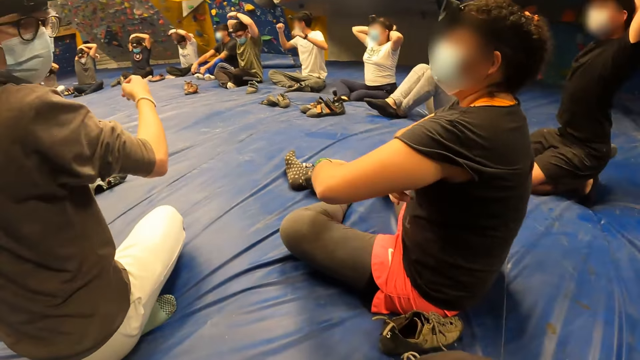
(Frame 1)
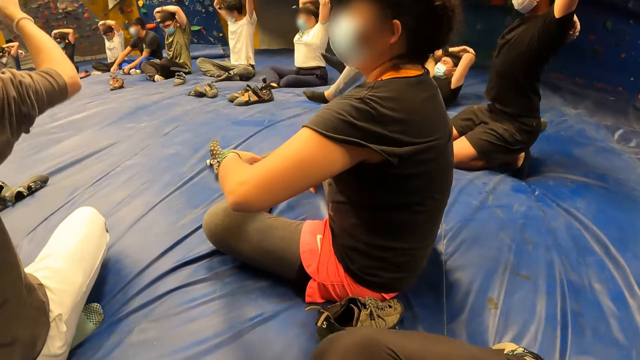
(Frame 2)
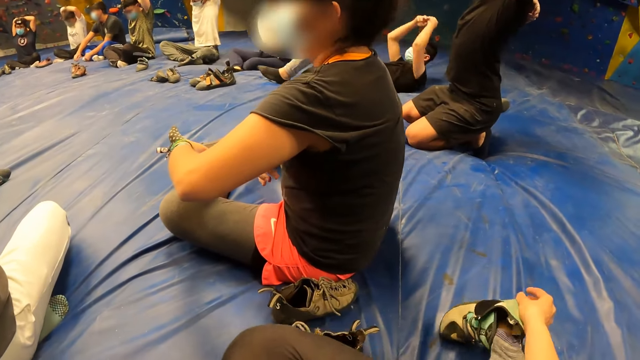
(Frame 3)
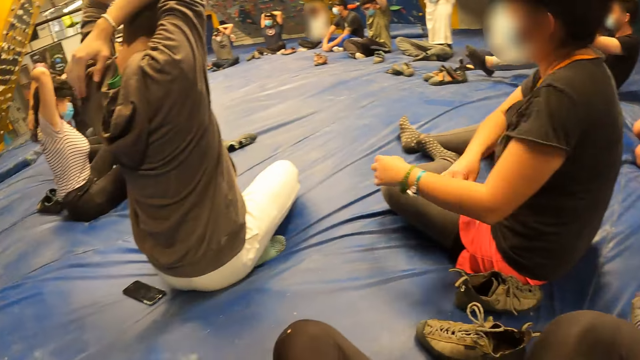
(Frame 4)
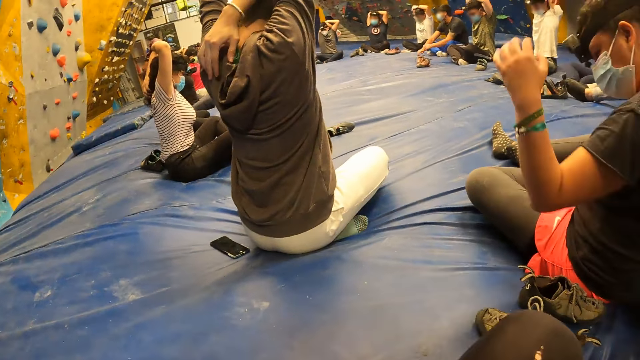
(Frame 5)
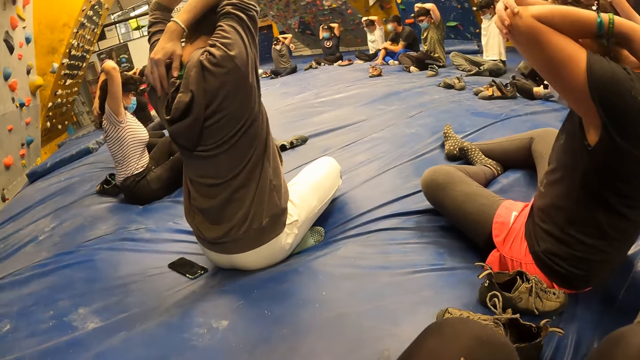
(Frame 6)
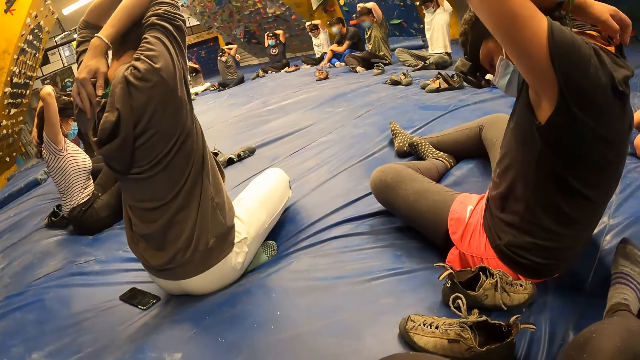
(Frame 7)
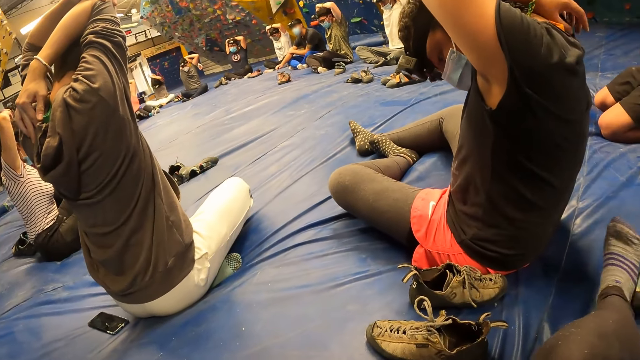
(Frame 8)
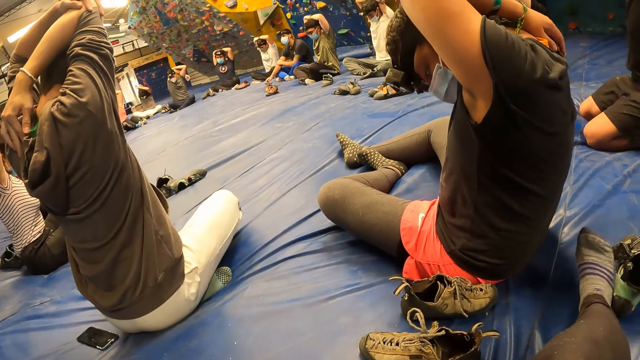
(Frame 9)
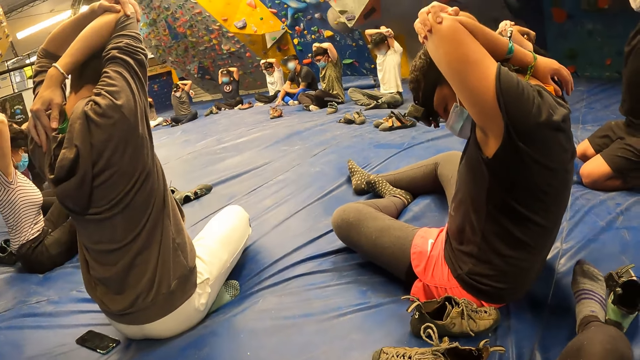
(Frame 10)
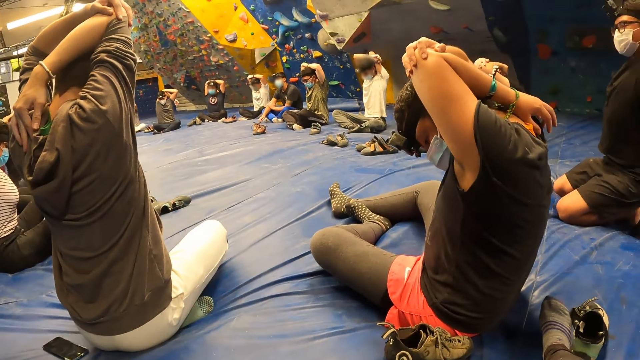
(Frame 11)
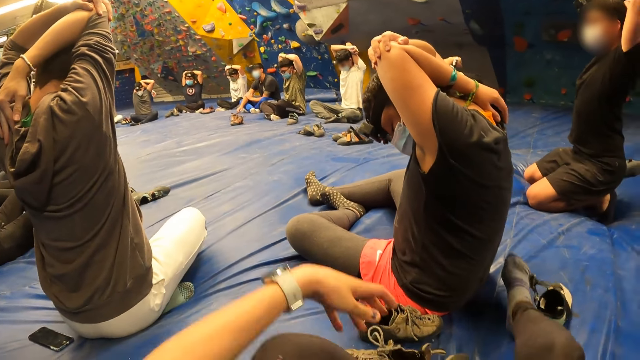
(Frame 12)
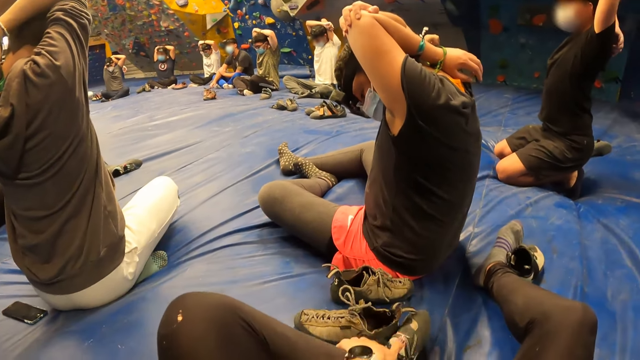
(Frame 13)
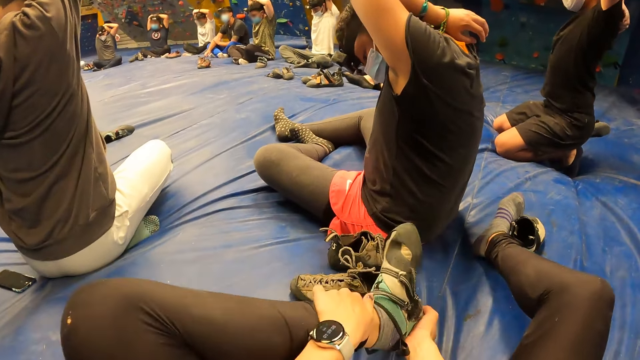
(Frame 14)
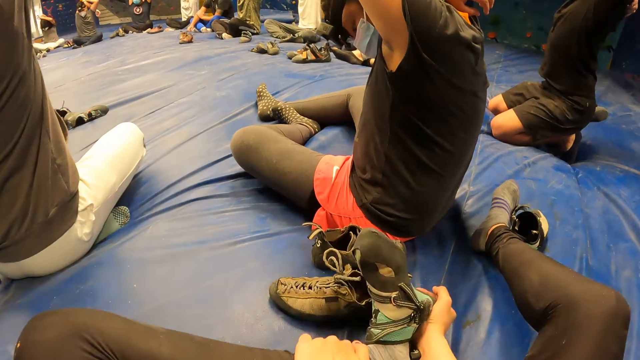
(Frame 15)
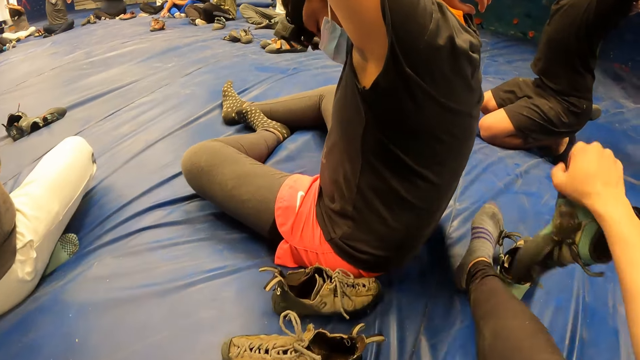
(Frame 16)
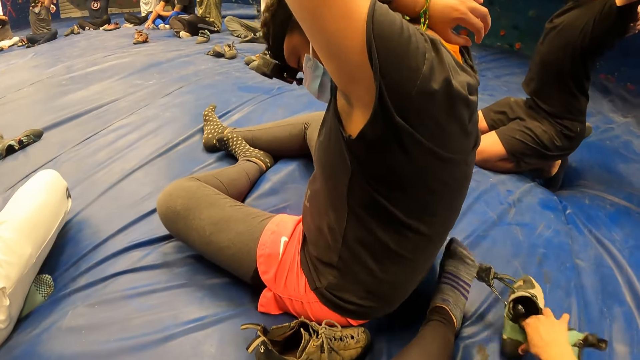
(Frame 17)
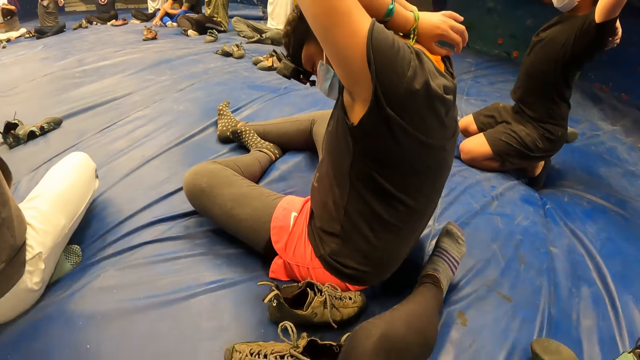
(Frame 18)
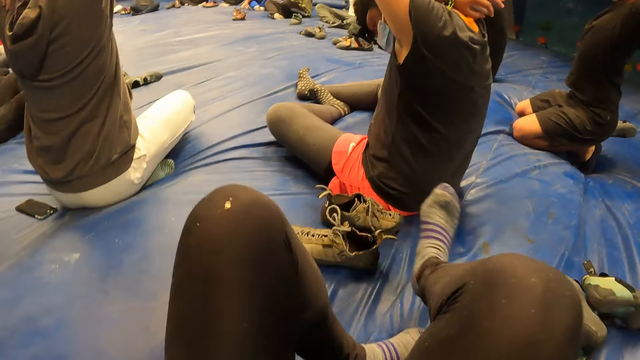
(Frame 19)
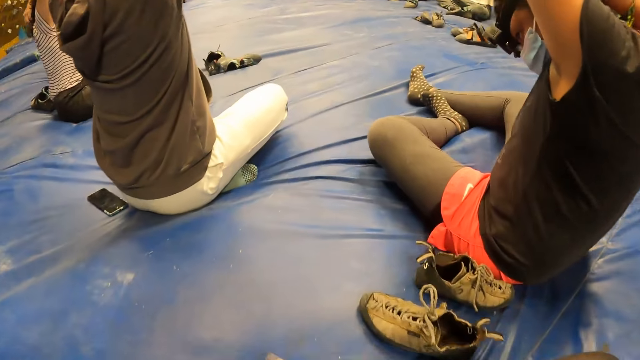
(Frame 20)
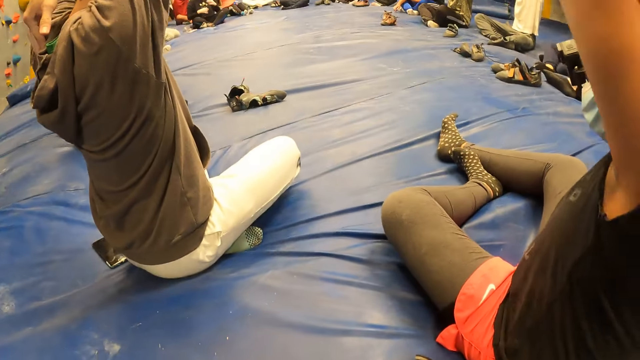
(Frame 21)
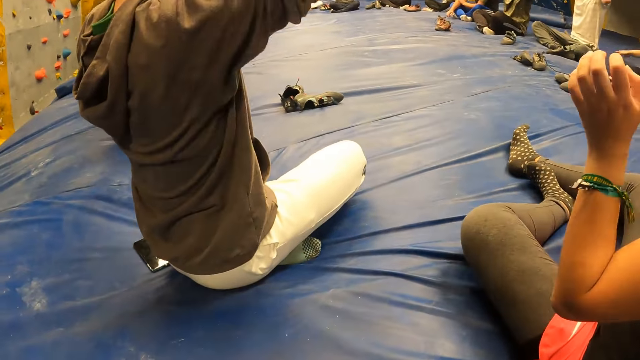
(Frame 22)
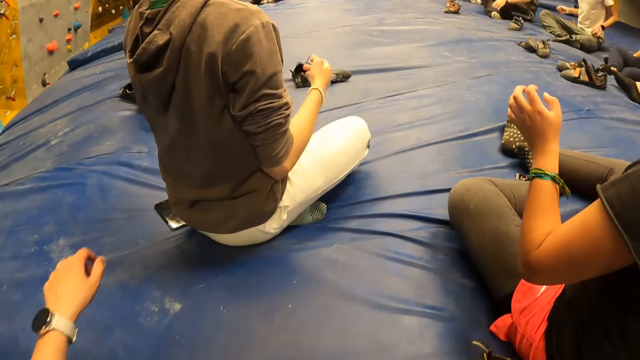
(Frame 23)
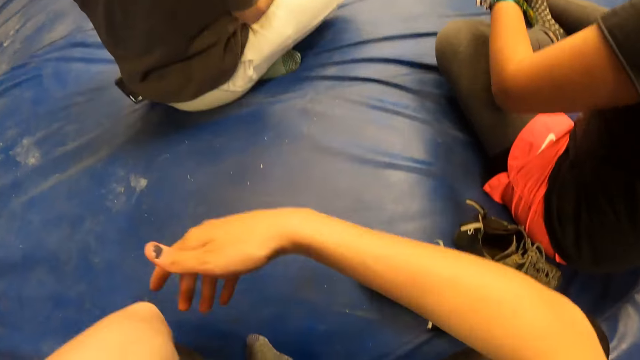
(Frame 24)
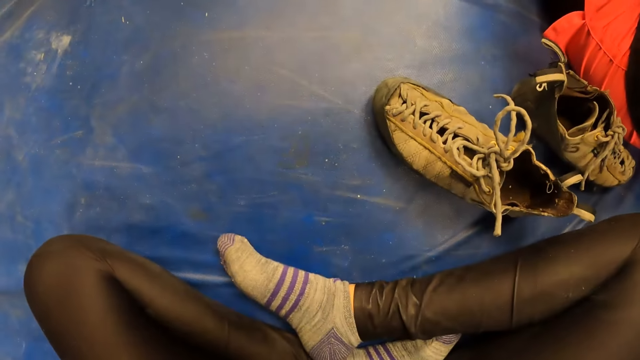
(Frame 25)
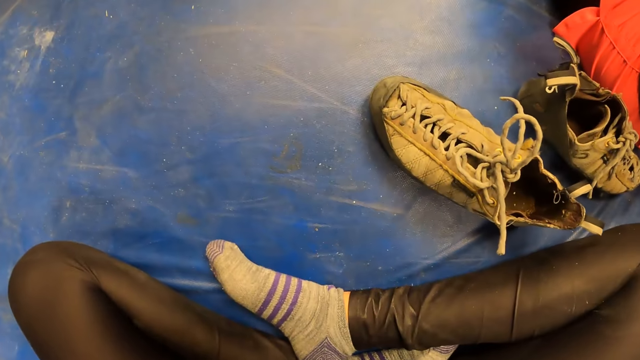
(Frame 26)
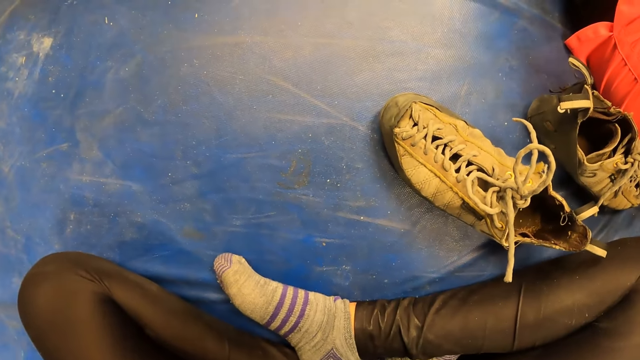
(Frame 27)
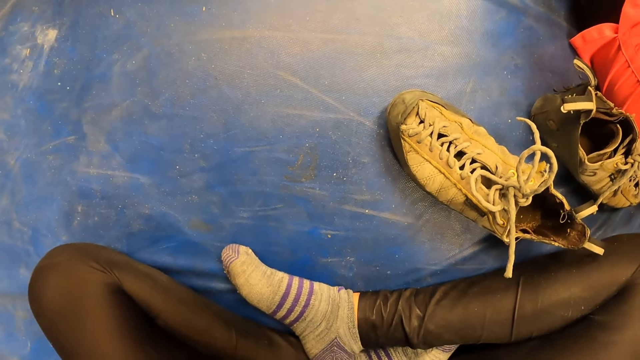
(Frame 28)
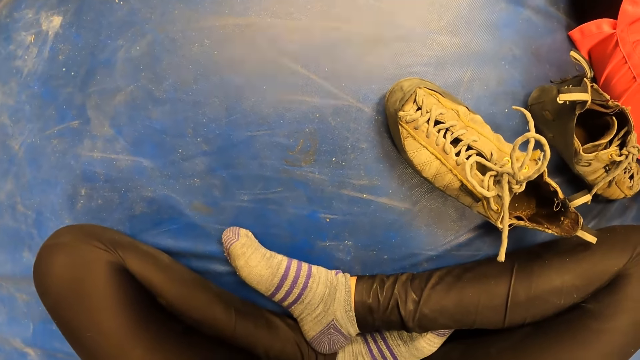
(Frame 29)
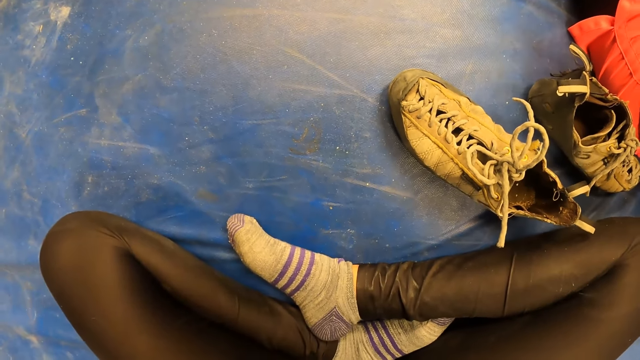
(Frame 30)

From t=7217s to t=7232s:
The camera wearer removes her footwear or shoes with both hands. The woman folds both hands behind her head. The camera wearer removes her shoes. She folds her legs. She raises her hands.

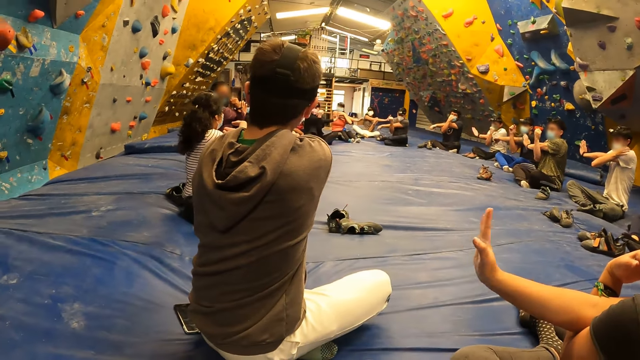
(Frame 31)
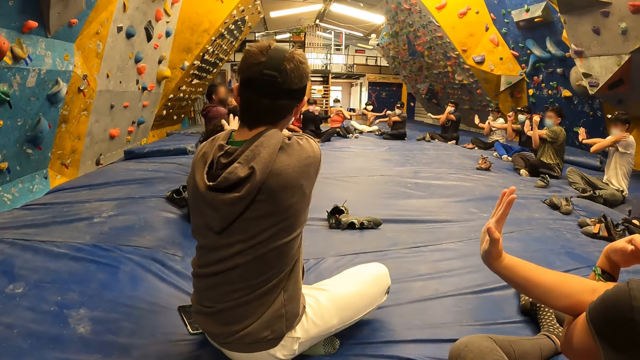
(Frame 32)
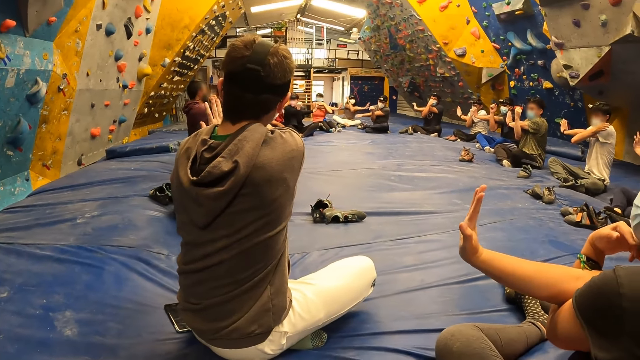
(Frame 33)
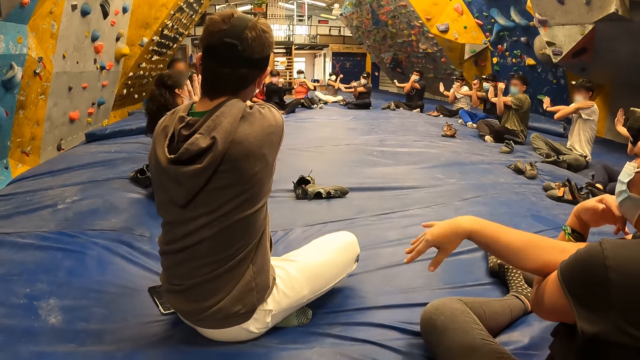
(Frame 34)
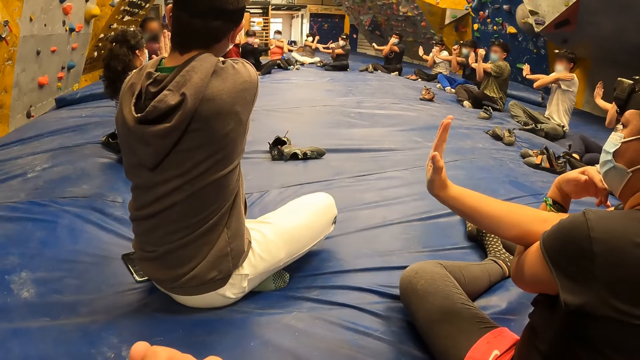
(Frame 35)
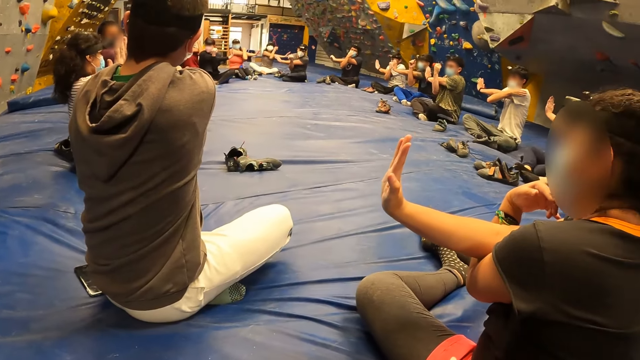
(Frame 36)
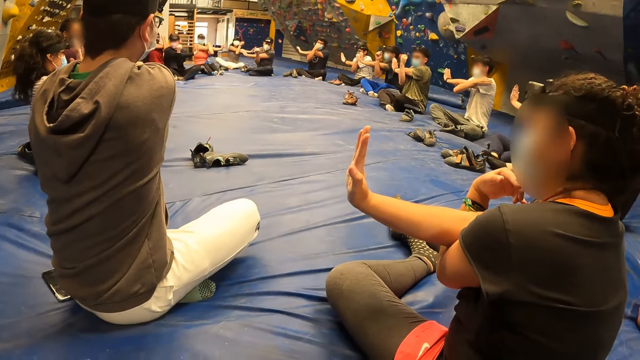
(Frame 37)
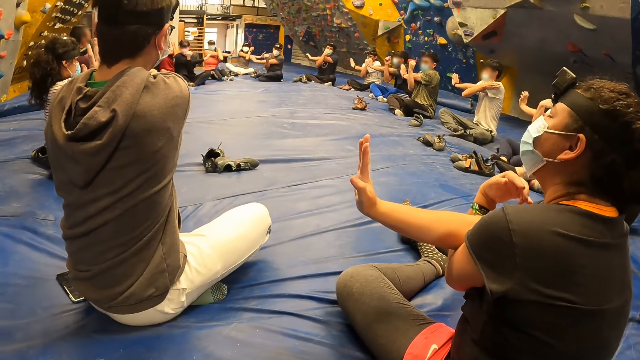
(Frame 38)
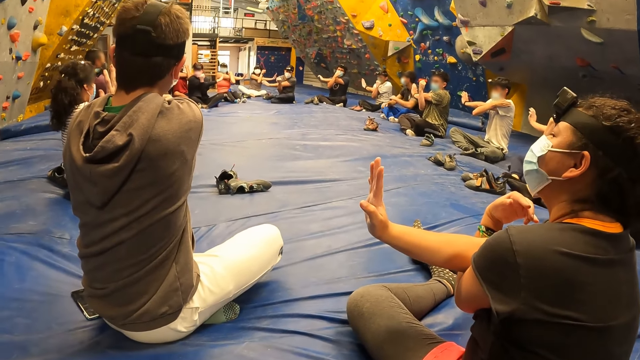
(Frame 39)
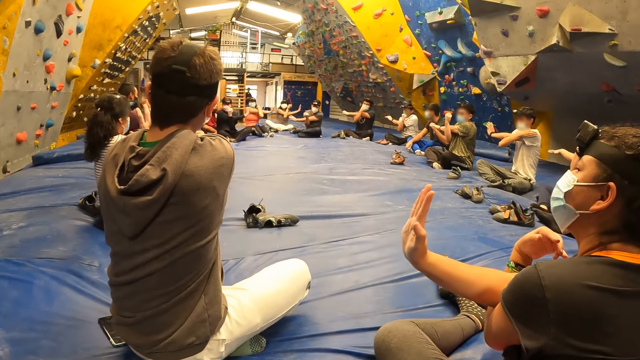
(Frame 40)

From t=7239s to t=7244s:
The woman moves her right wrist.
